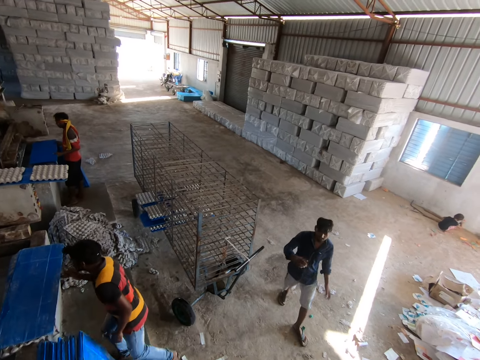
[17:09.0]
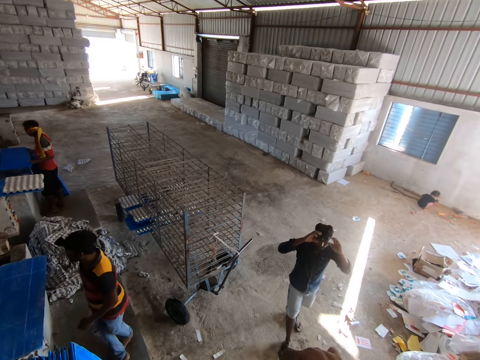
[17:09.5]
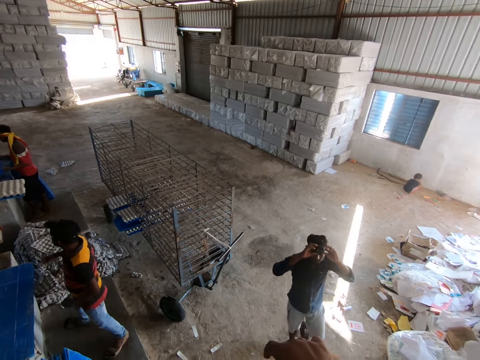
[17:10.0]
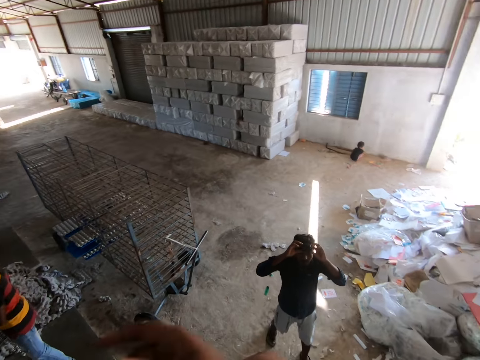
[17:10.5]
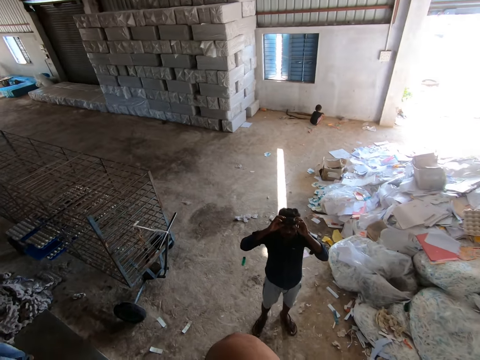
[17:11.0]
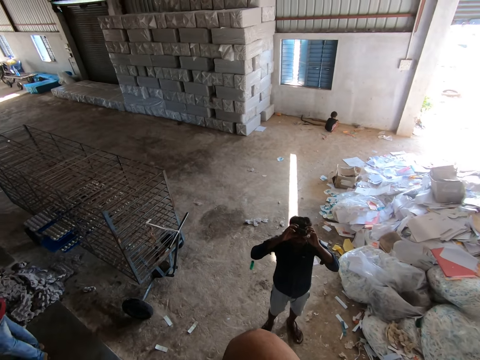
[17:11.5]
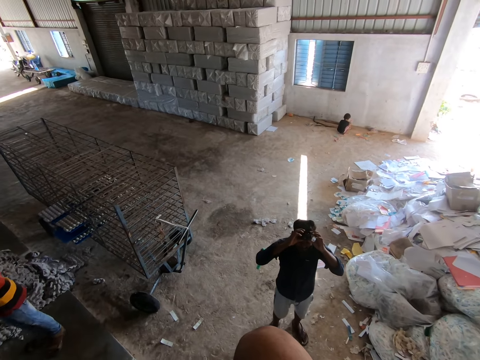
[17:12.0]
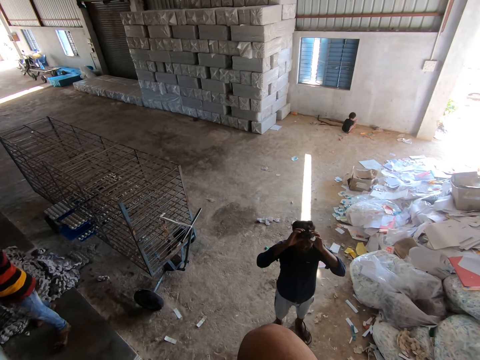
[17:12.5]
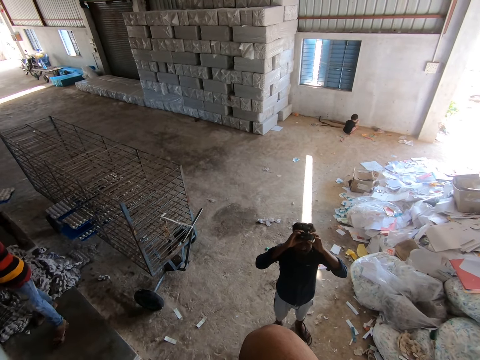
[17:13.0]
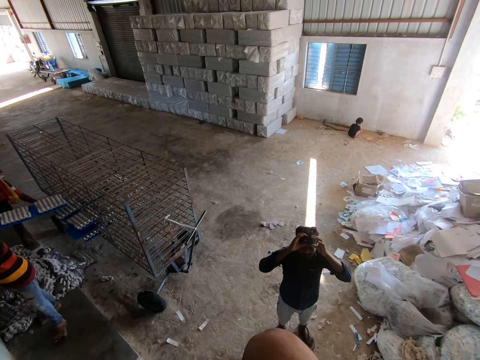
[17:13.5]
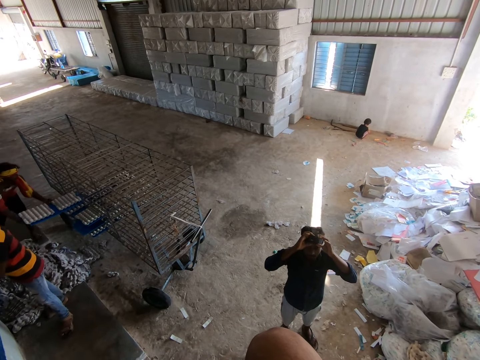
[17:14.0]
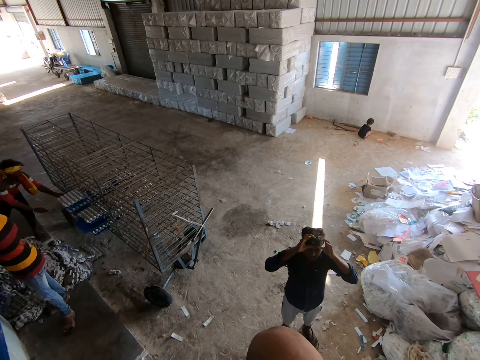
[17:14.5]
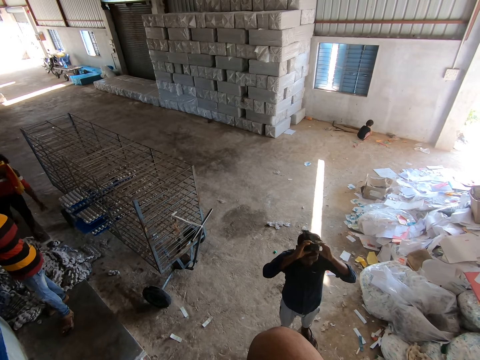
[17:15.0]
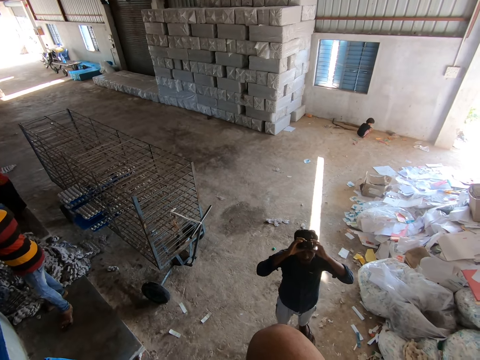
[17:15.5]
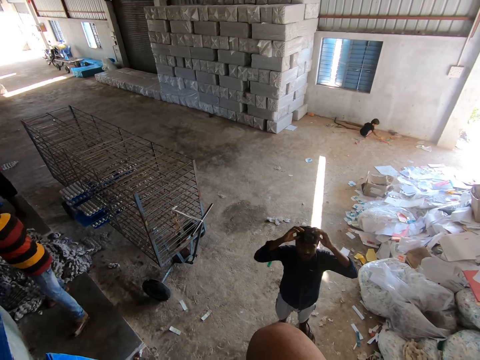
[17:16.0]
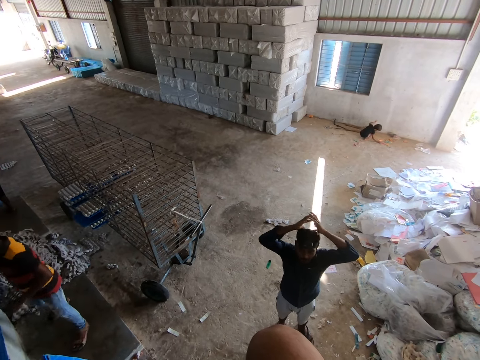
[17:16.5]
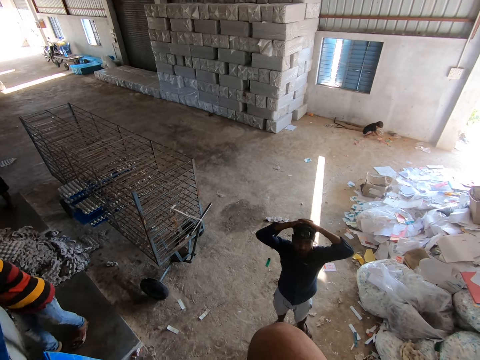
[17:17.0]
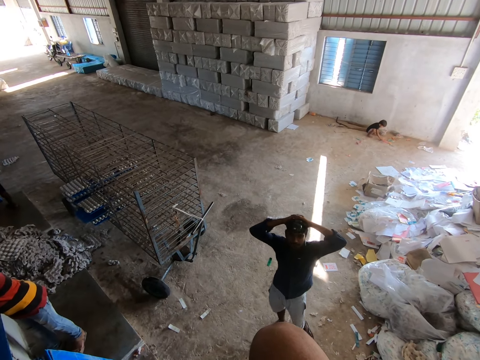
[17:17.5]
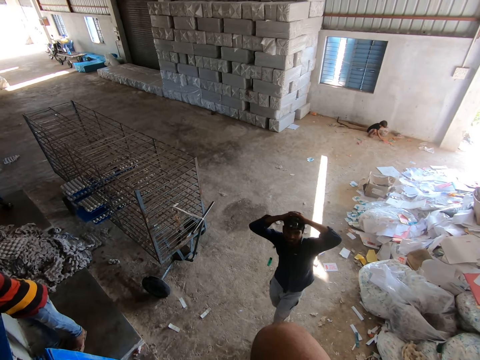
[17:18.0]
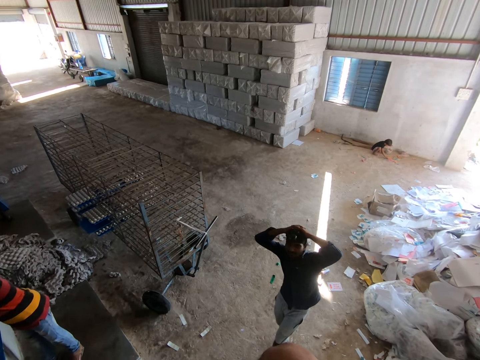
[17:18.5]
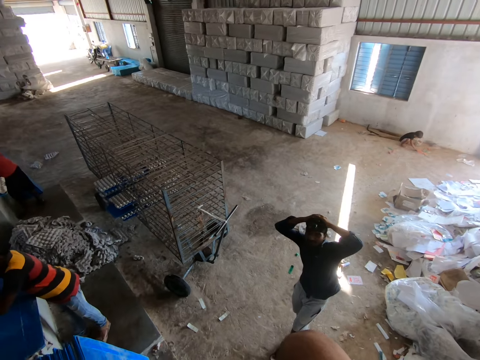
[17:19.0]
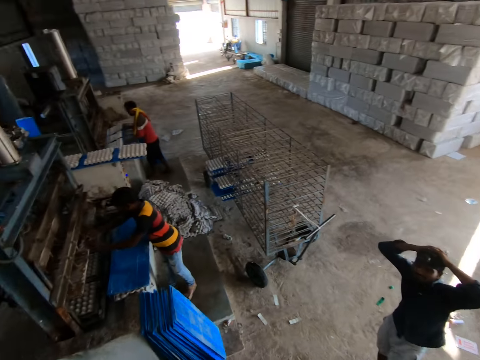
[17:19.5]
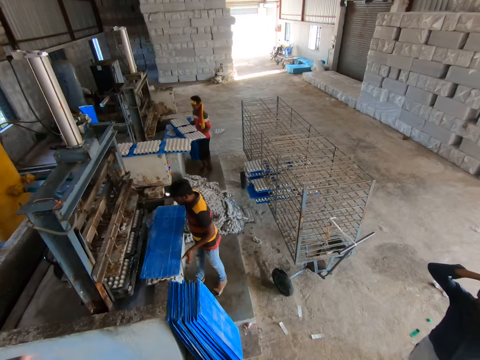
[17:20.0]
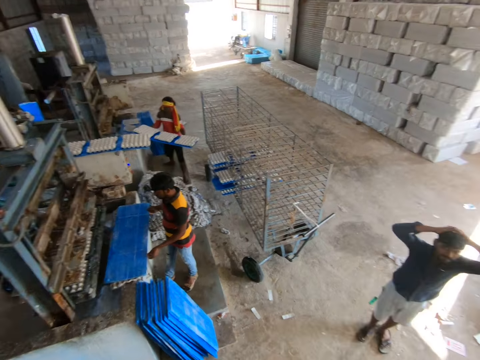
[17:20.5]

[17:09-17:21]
A man holds the camera attached to his head with both hands. The man adjusts his camera. Another man puts the board of egg trays on the shelf trolley with both hands. The first man puts his hands on his head.

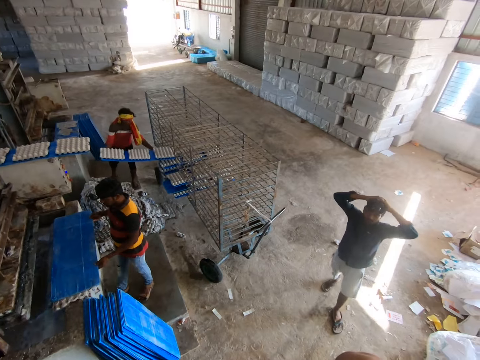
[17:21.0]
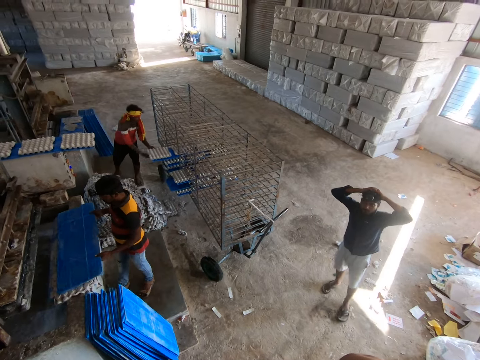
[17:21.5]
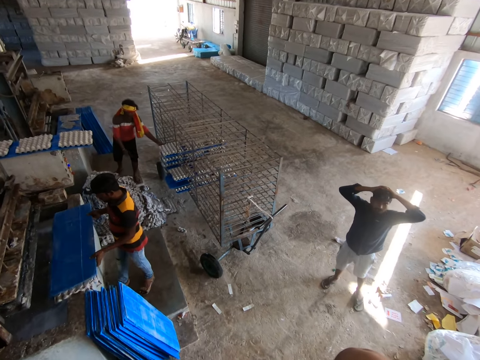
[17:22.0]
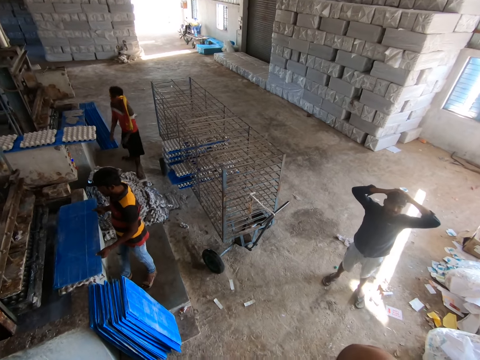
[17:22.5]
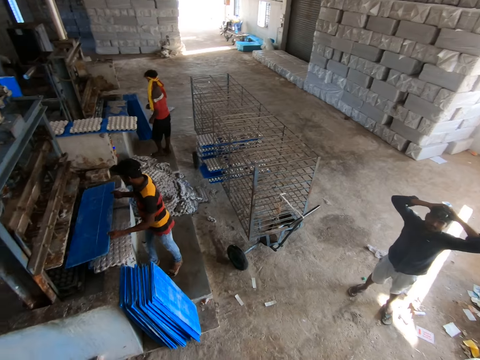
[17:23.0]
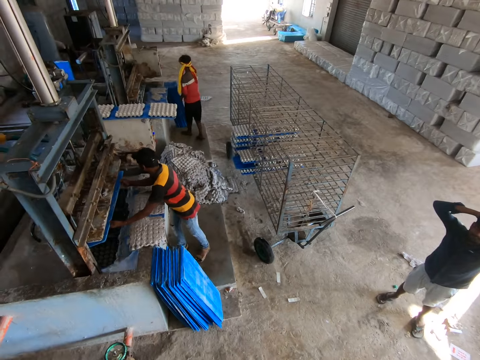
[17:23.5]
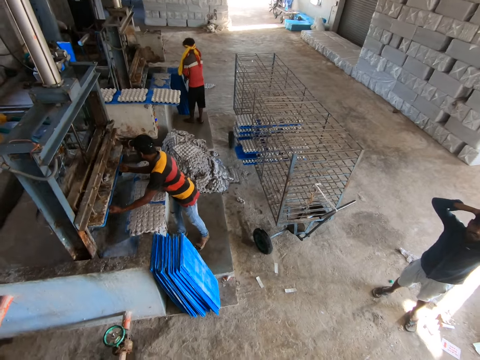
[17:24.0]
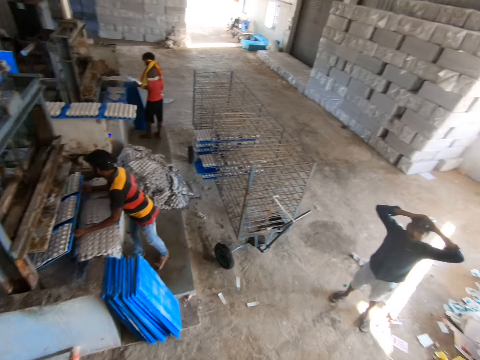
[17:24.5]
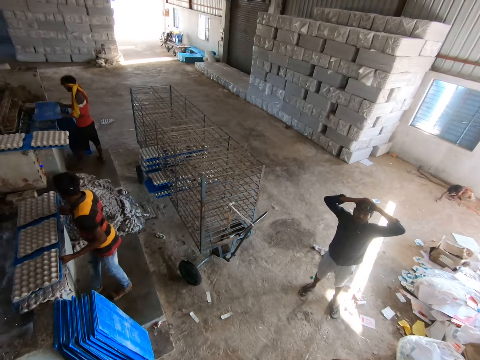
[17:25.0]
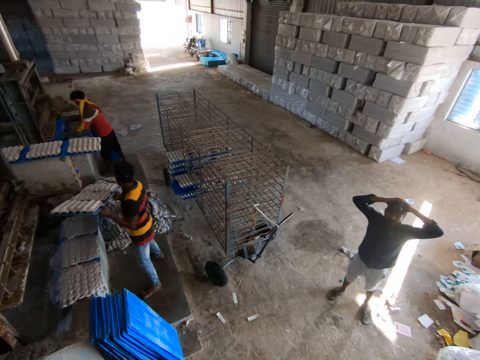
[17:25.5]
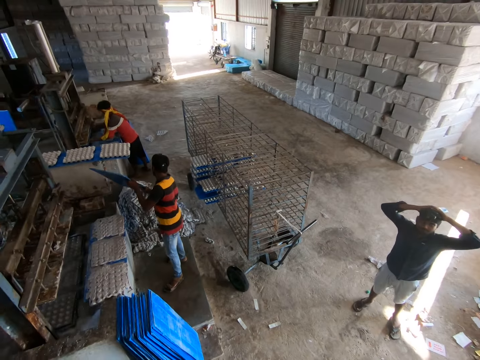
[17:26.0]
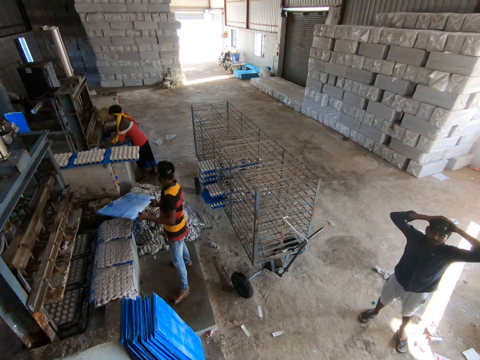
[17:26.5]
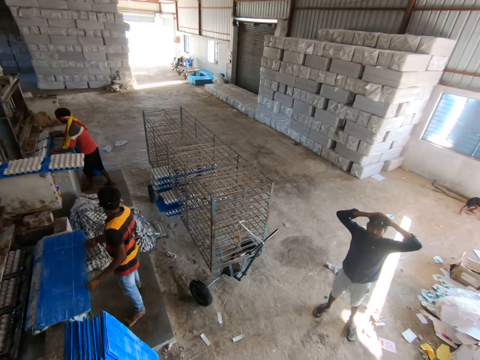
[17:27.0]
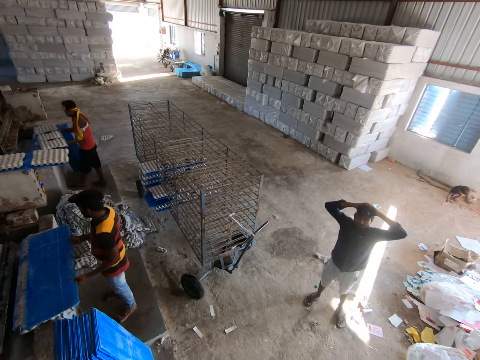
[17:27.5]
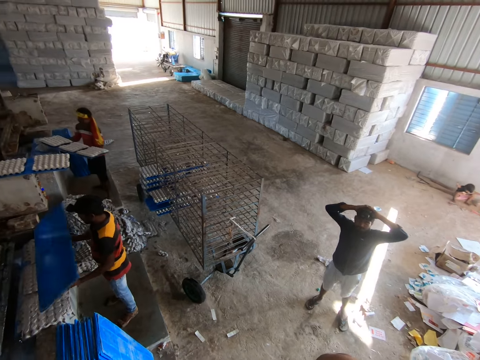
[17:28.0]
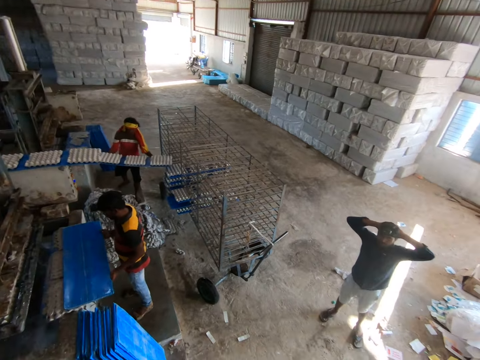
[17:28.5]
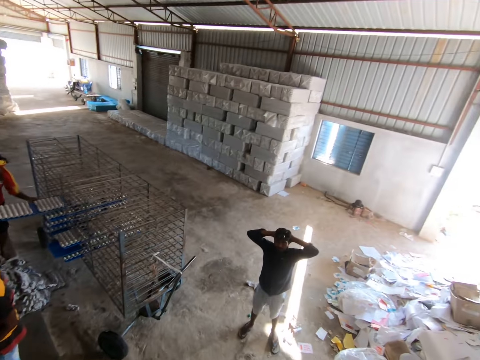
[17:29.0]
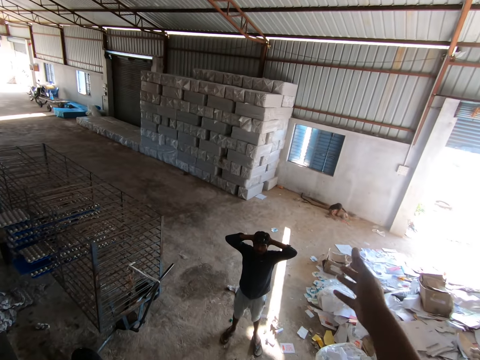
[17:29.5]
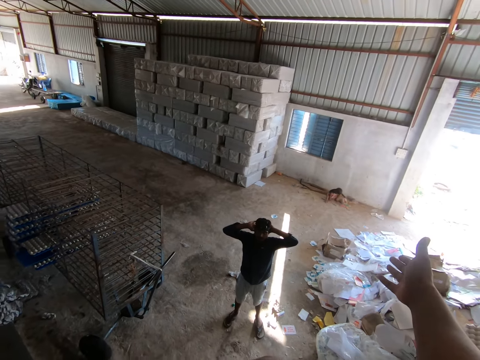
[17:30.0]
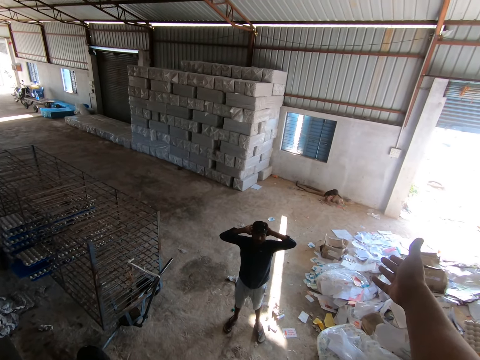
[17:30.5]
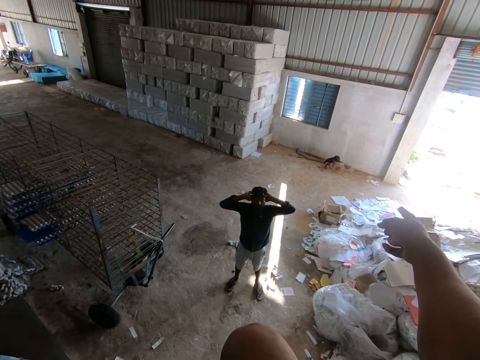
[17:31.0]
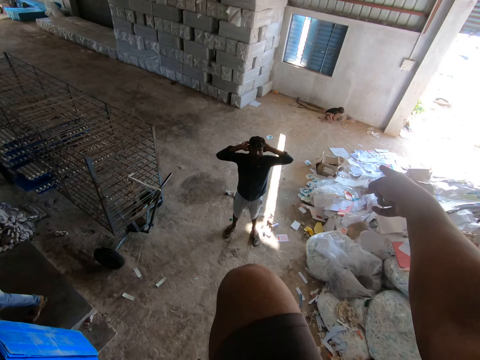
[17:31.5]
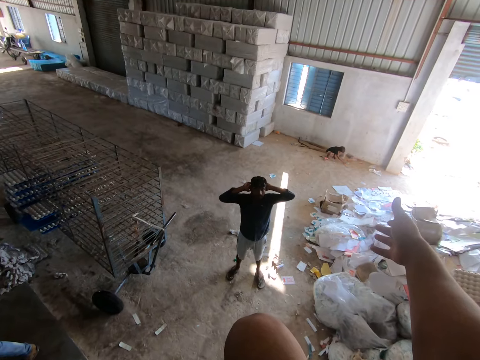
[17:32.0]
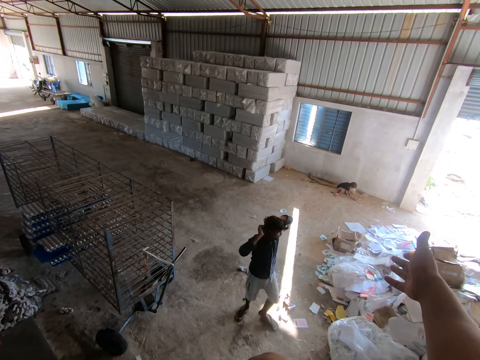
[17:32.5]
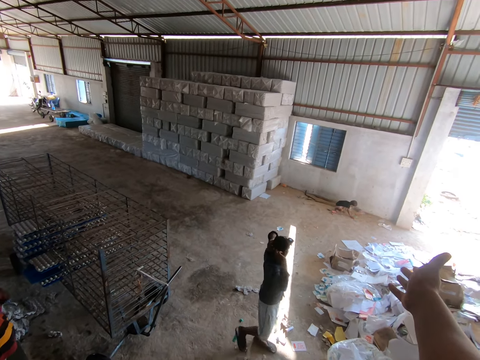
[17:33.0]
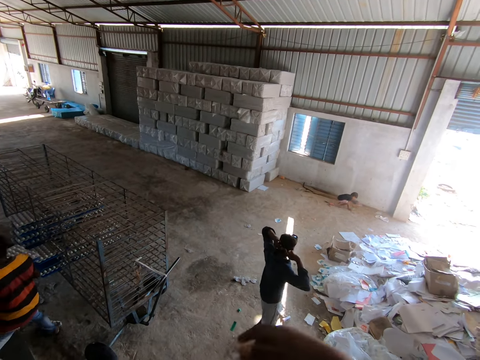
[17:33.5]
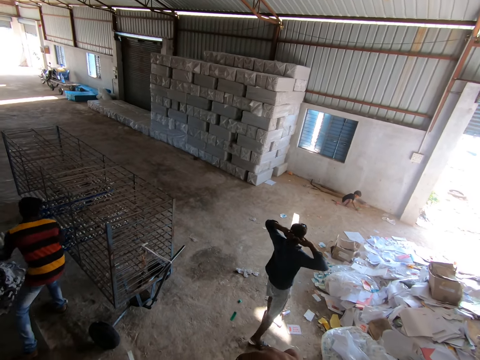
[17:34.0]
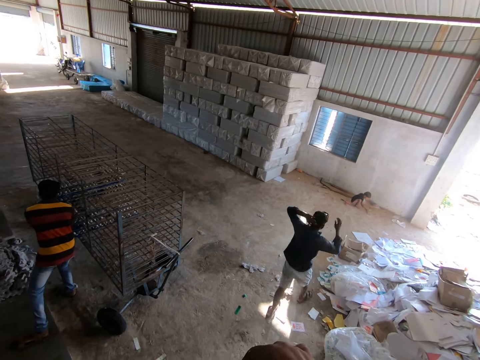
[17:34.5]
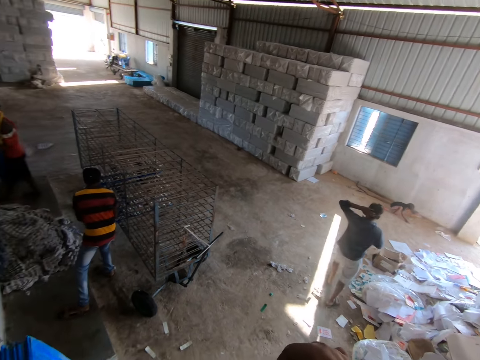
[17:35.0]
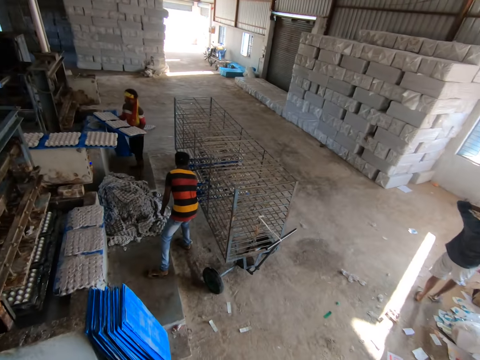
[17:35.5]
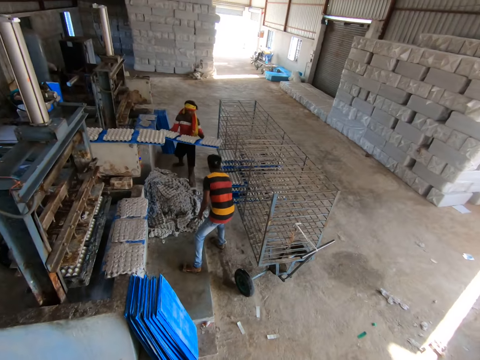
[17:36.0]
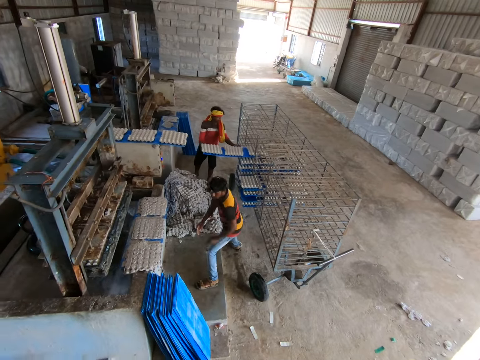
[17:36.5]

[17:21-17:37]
A man puts a board of egg trays on the shelf trolley with both hands. Another man lifts the egg tray from the egg trays on the machine with both hands, puts the board on the egg trays on the machine with both hands, picks up the board from the machine with both hands, and puts the board under the mold of the machine with both hands. The first man takes a board from the stack of boards with both hands and puts the board under the mold of the machine with both hands. The second man drops the egg trays from the board on the pile of egg trays with both hands. The first man puts the board of egg trays on the shelf trolley with both hands. The camera wearer stretches out his hand. The second man puts the board of egg trays on the shelf trolley with both hands. The first man puts the board of egg trays on the shelf trolley with both hands.
